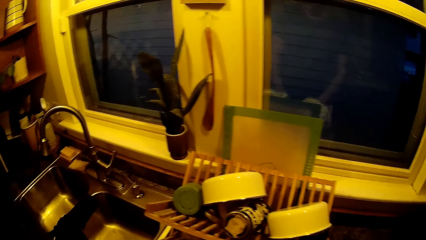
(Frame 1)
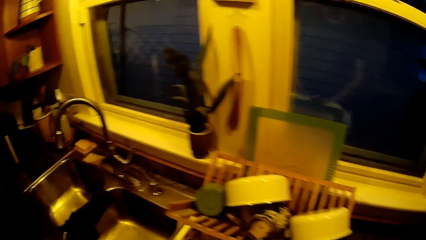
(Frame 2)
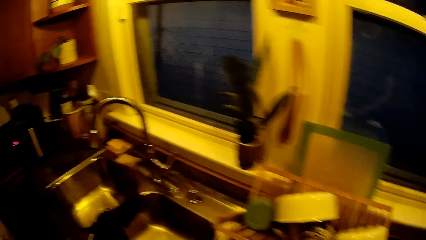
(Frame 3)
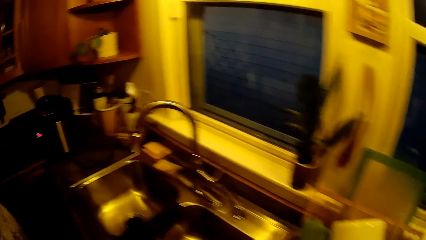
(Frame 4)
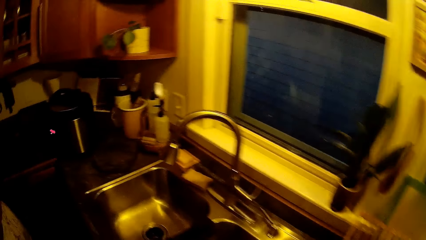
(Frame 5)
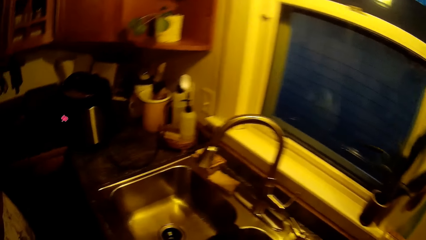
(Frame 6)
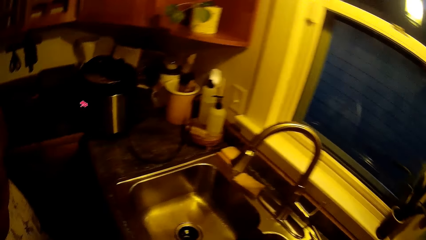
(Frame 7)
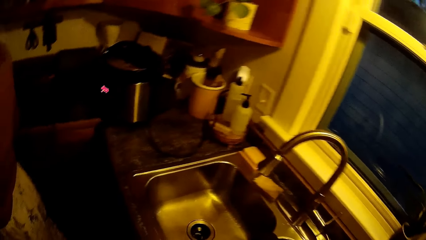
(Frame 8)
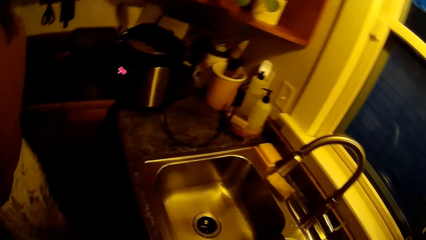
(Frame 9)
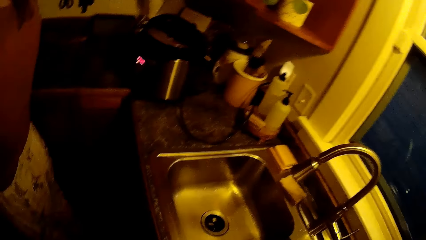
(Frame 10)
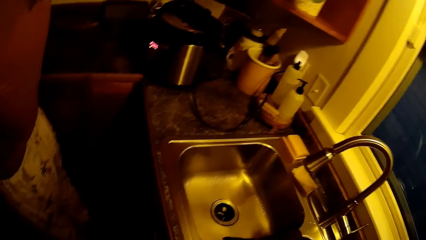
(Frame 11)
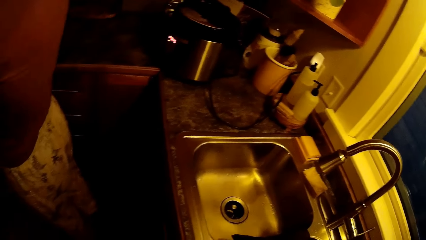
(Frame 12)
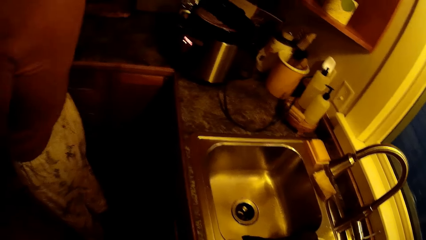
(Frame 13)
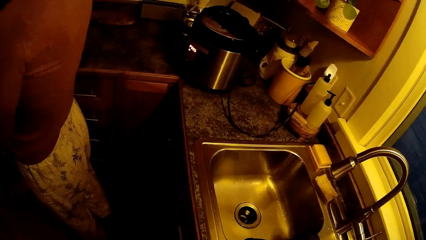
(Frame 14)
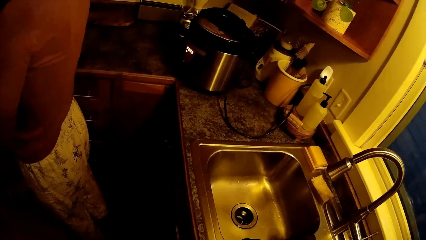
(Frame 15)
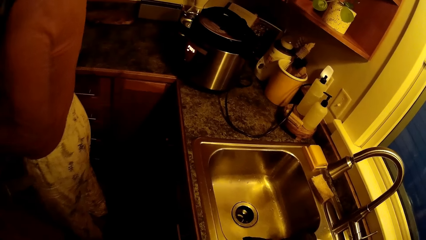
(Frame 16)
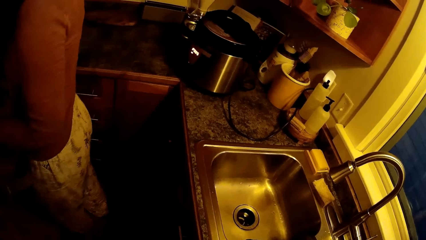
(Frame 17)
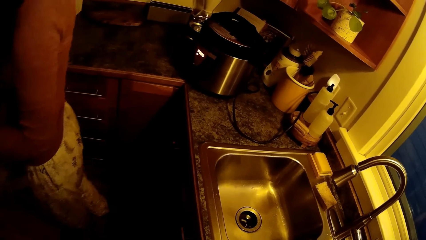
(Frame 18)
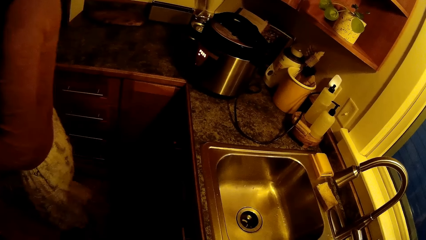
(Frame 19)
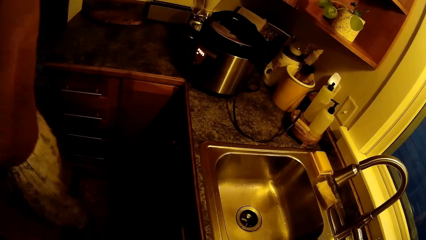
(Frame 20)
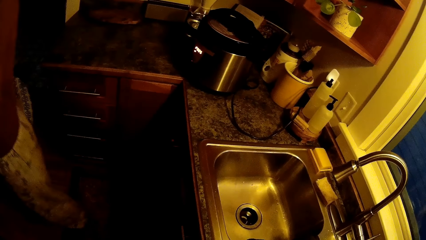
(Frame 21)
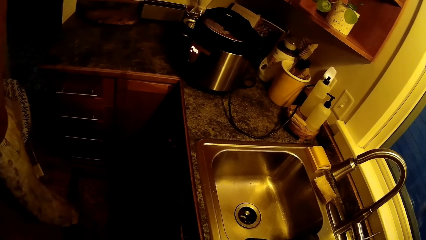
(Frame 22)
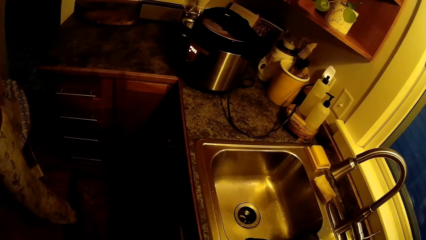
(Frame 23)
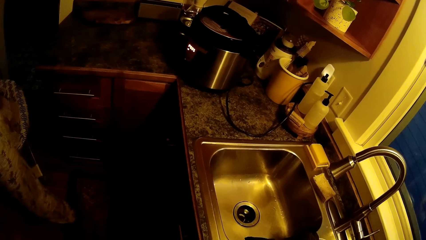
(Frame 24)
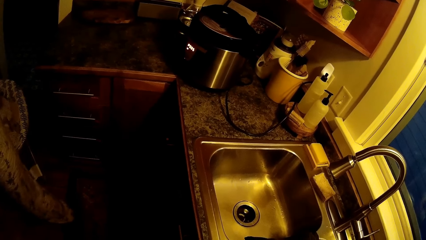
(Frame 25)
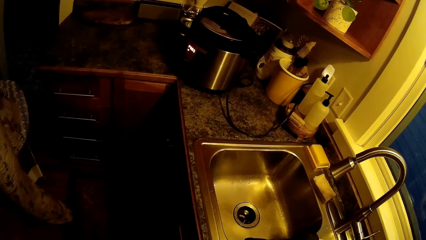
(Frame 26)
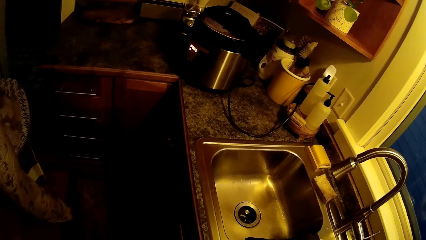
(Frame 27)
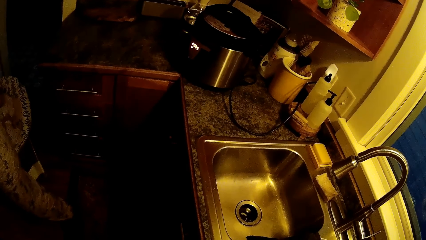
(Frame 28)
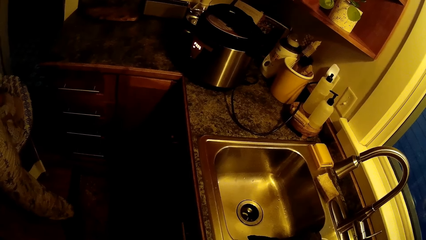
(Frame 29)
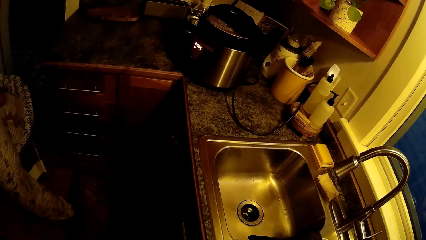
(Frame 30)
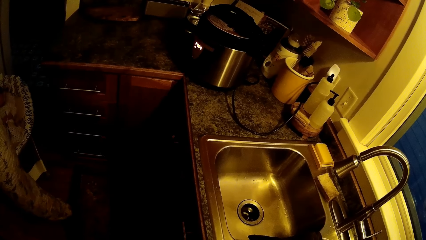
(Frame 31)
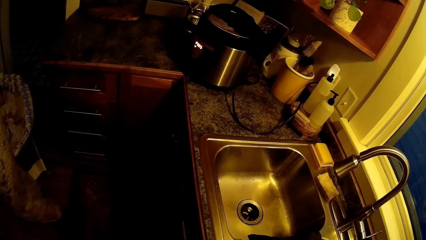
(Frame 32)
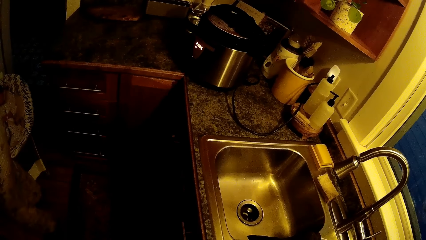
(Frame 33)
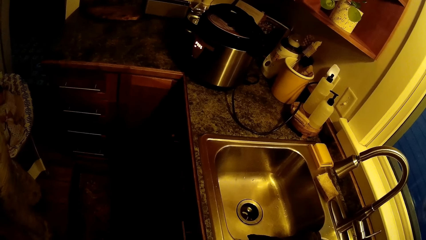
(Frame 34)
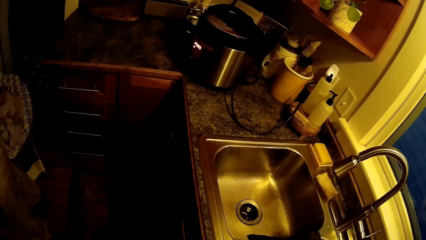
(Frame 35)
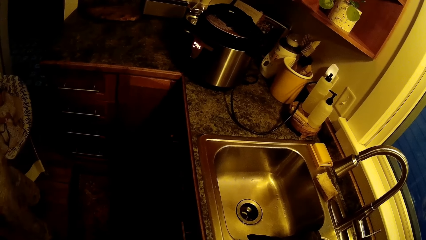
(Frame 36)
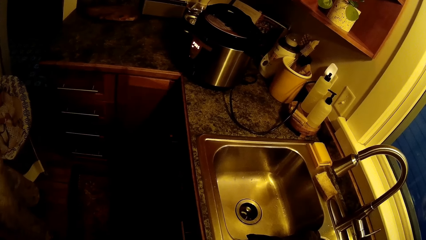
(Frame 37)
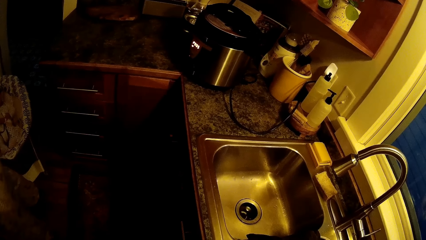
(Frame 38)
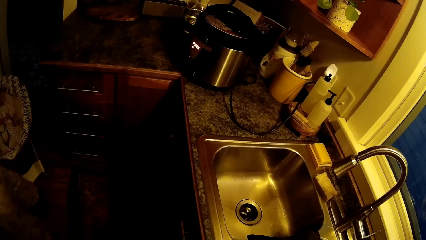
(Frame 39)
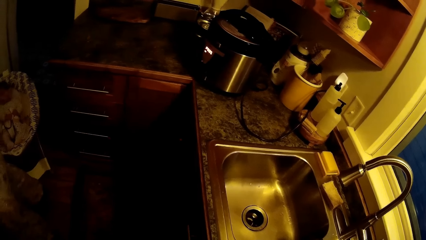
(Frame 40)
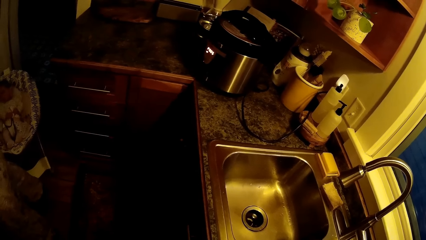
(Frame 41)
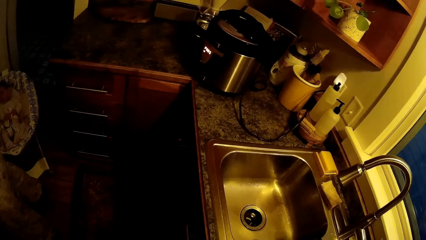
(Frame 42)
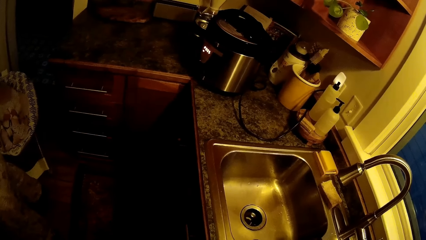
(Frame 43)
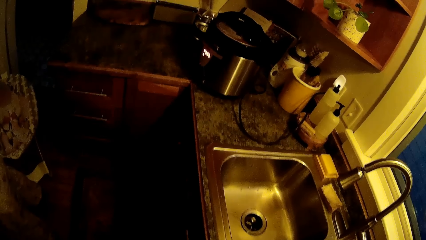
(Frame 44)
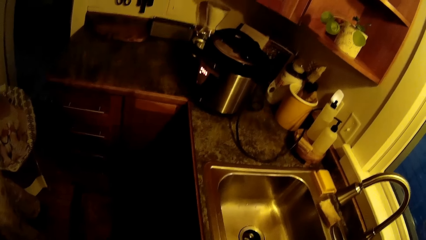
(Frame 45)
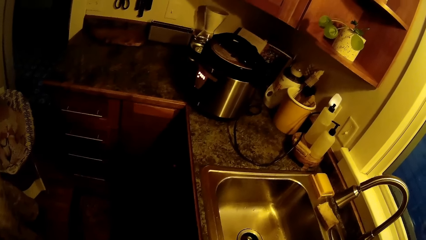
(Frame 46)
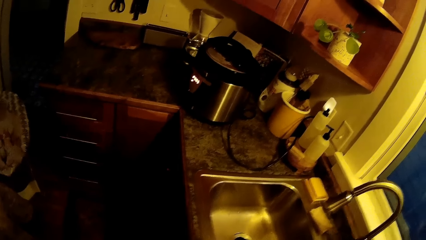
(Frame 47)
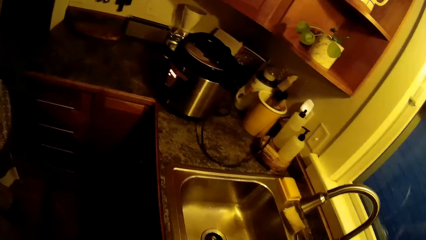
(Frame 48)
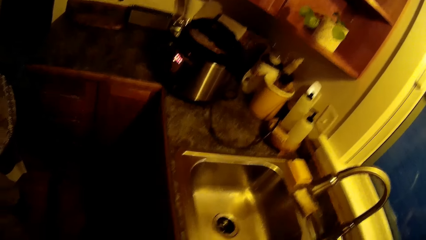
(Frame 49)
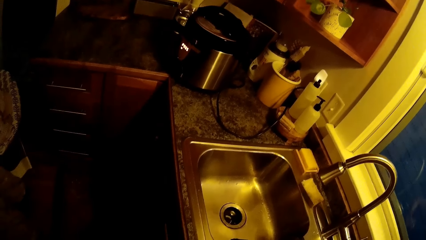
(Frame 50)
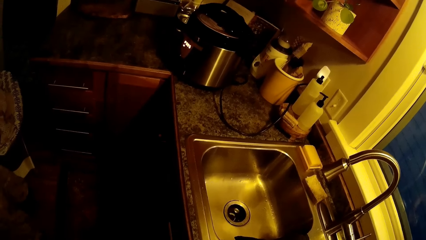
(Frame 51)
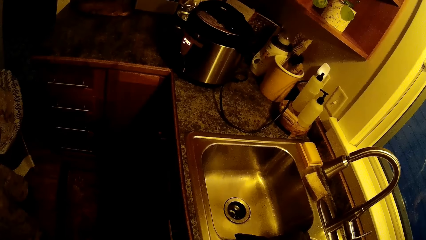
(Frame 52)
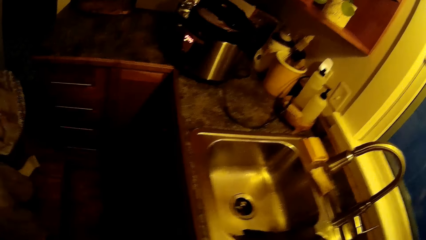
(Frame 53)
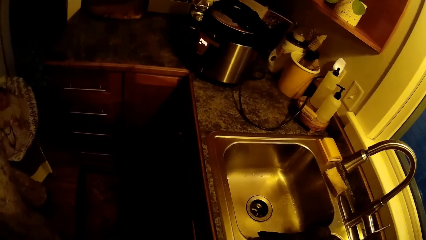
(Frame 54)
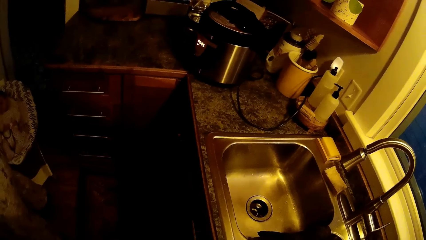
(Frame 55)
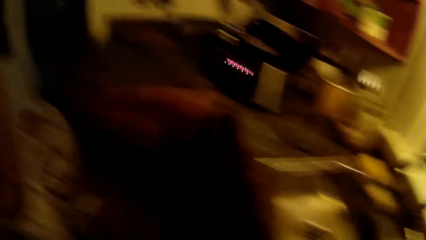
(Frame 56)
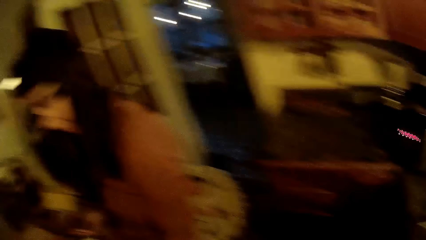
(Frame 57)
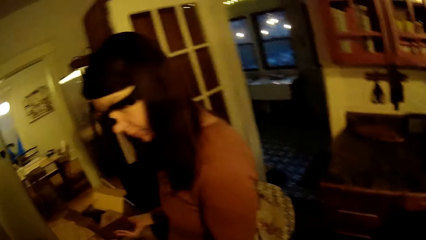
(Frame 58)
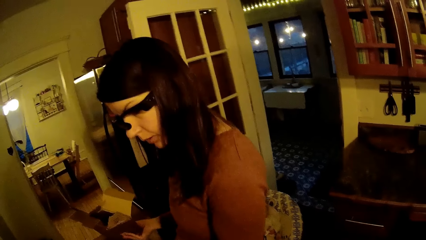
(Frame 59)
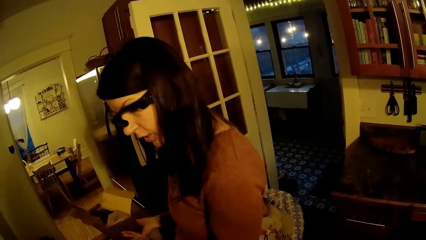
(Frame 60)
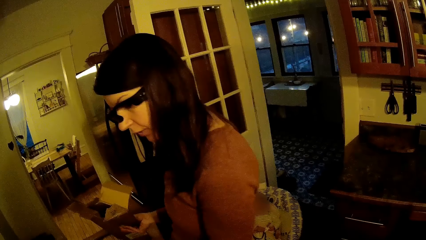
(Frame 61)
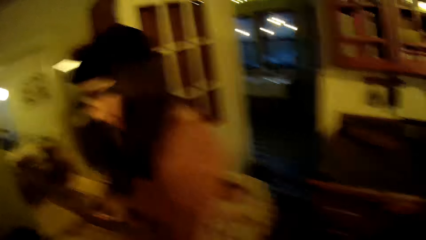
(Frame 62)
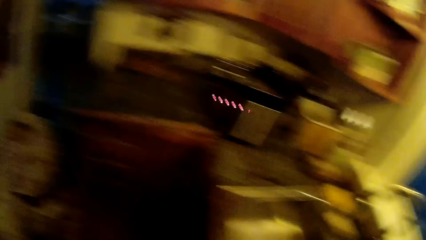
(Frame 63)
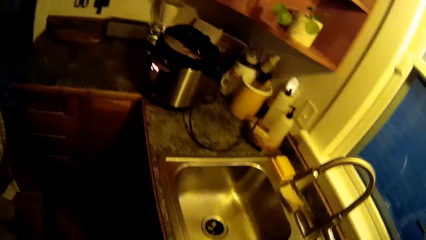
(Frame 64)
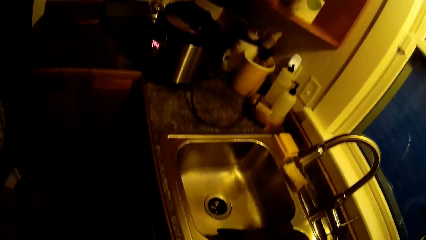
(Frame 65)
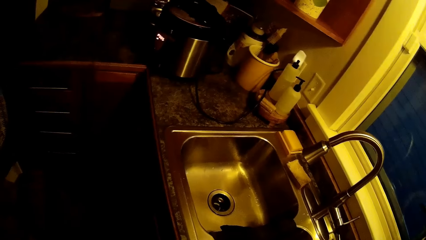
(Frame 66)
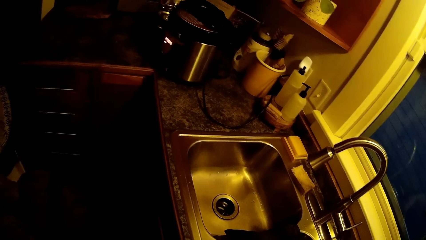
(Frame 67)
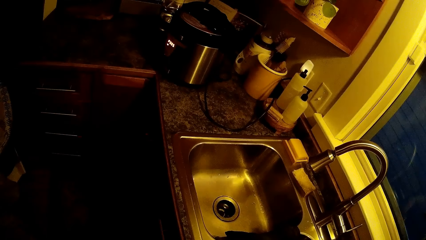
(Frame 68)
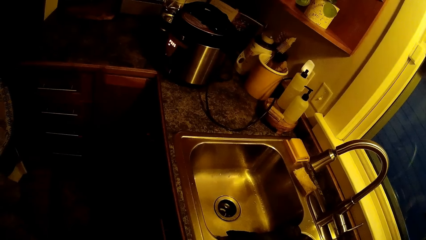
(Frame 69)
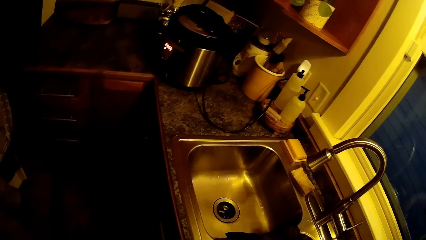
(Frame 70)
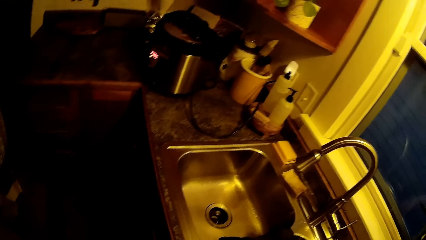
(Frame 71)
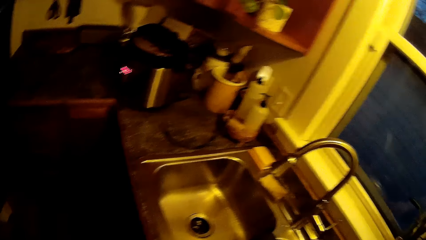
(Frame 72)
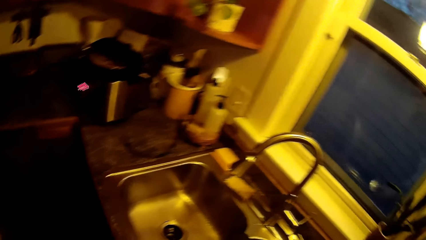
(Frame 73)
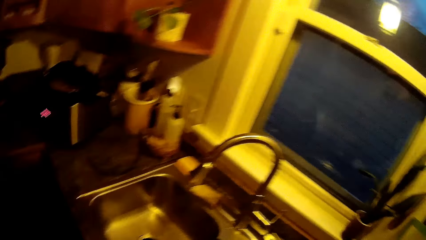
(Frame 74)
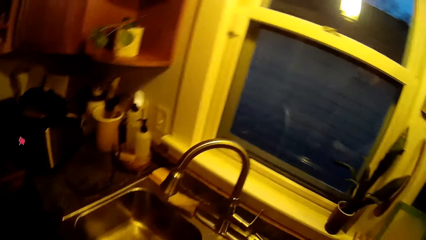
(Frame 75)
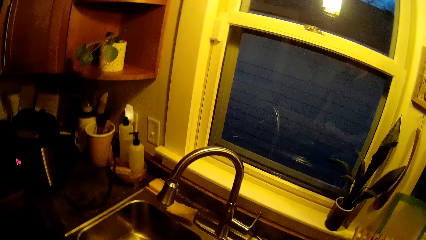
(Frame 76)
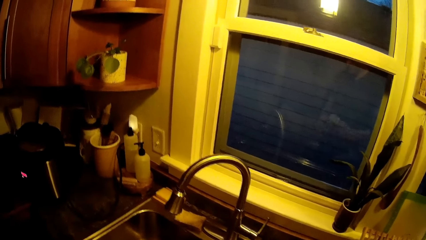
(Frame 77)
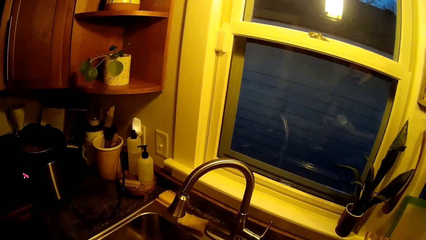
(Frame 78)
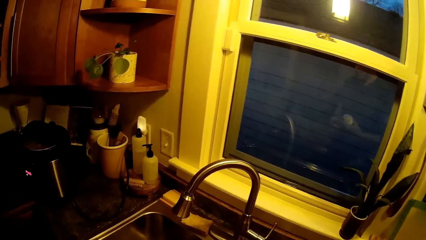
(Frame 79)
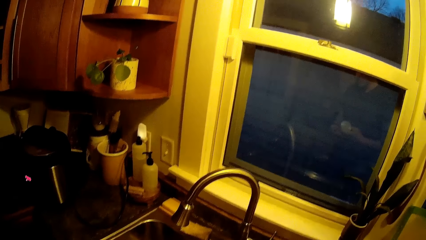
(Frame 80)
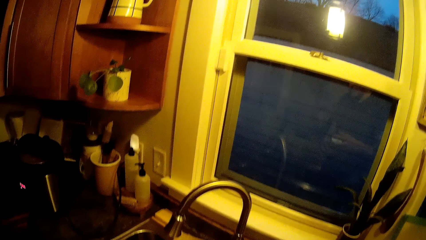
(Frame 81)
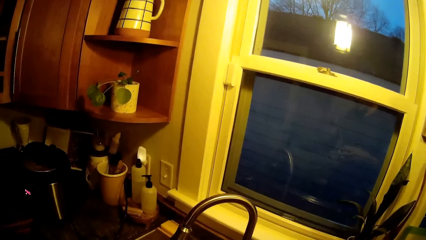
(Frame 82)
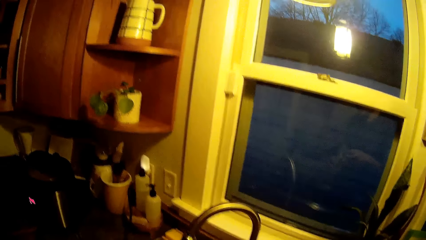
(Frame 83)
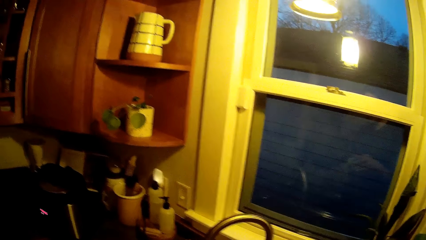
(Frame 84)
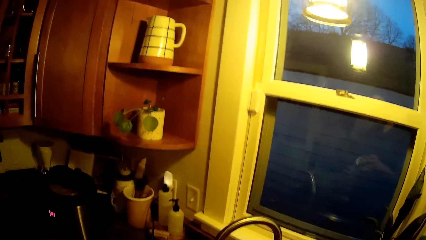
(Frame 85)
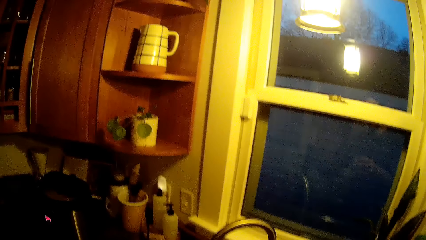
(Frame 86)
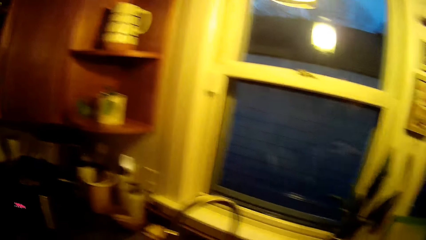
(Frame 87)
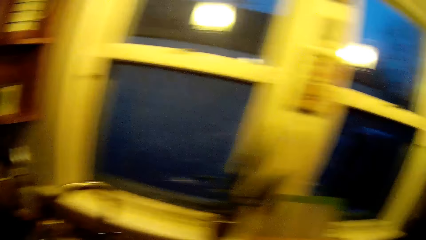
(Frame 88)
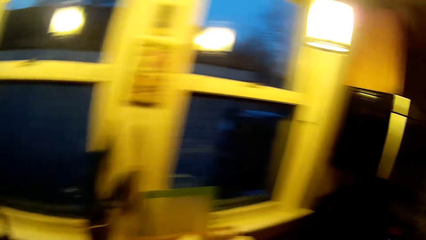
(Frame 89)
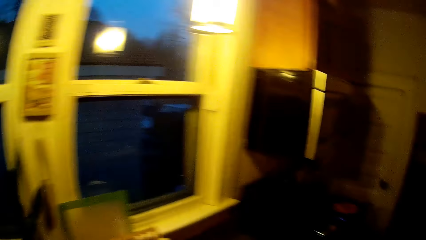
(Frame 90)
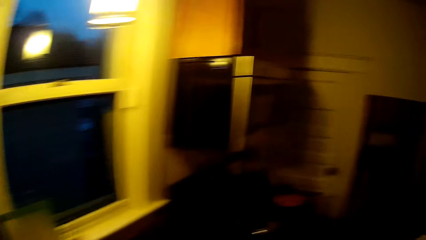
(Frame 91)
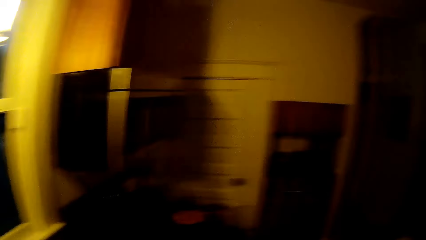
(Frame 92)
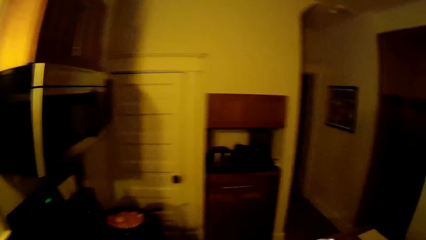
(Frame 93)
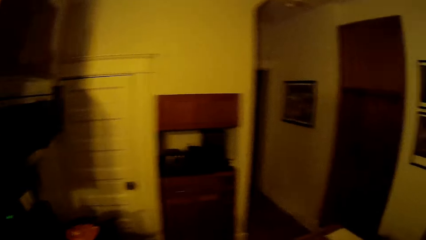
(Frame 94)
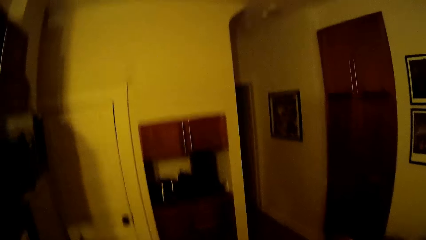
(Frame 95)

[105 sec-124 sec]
The camera wearer interacts with the woman. The woman talks to the camera wearer. The camera wearer holds the tin with his hands.
